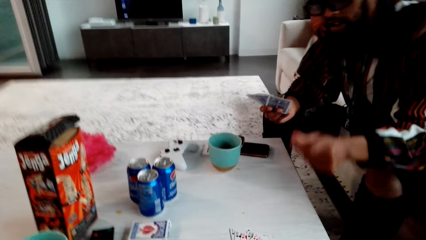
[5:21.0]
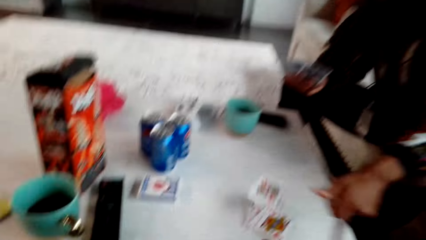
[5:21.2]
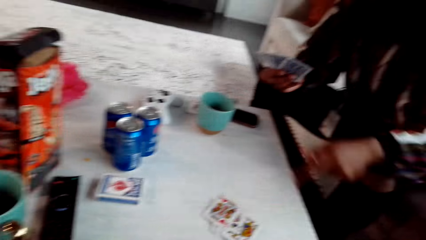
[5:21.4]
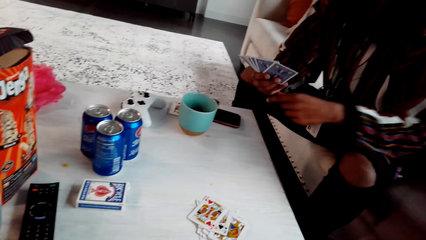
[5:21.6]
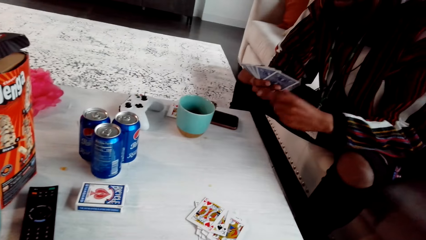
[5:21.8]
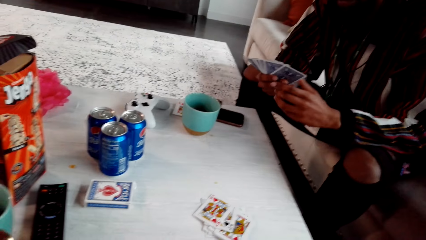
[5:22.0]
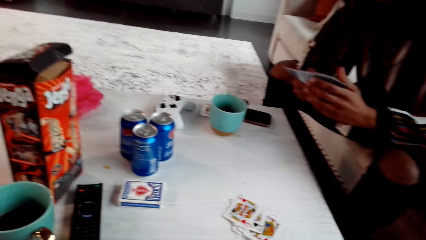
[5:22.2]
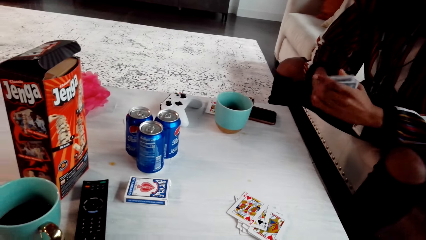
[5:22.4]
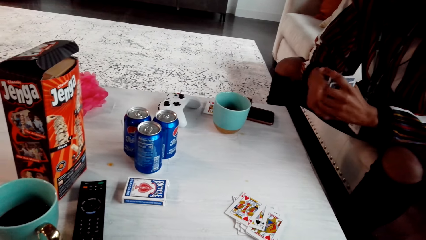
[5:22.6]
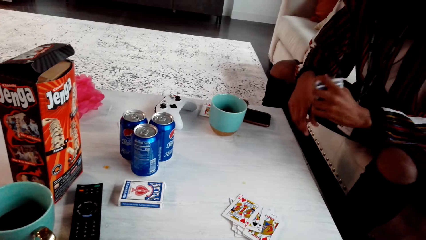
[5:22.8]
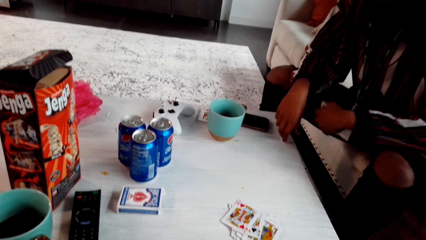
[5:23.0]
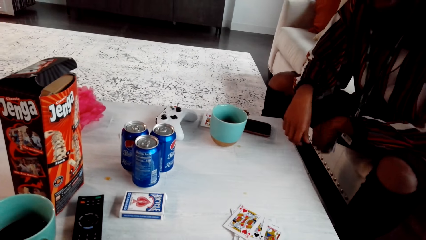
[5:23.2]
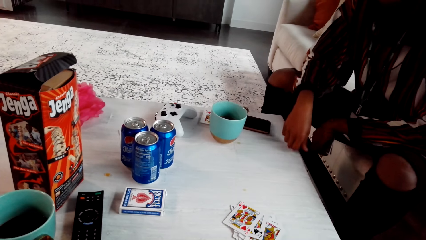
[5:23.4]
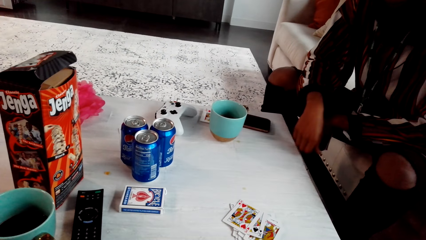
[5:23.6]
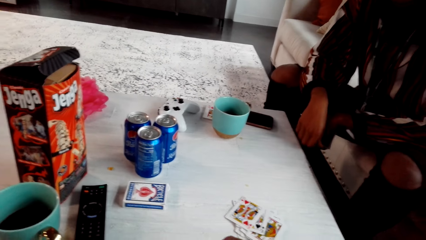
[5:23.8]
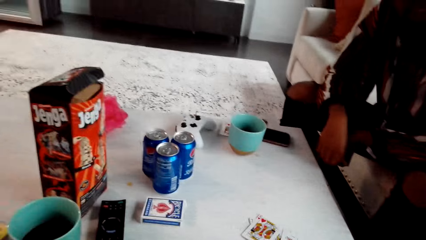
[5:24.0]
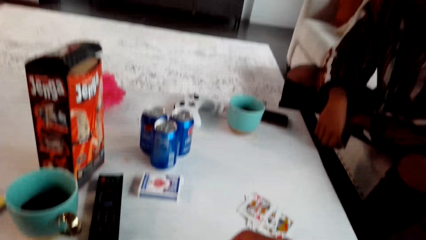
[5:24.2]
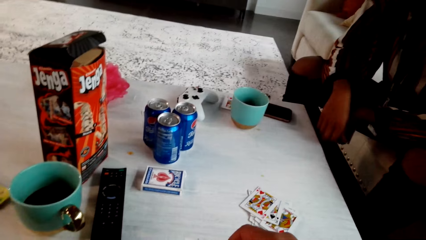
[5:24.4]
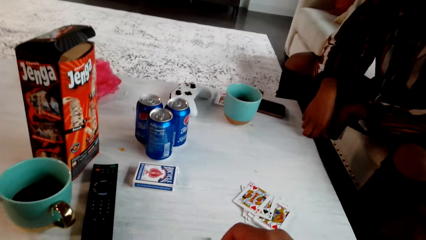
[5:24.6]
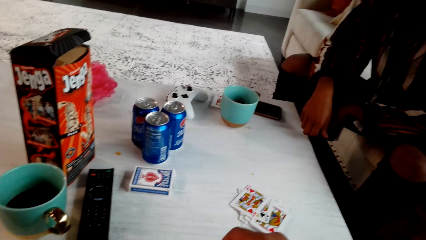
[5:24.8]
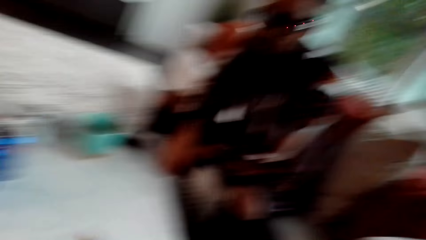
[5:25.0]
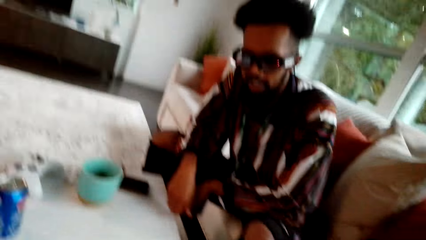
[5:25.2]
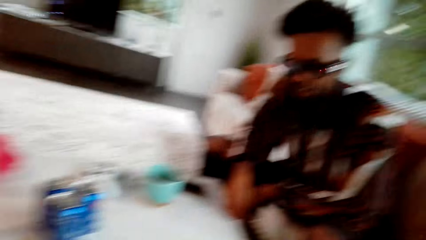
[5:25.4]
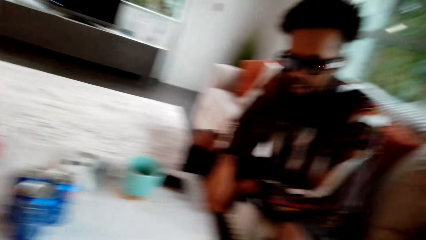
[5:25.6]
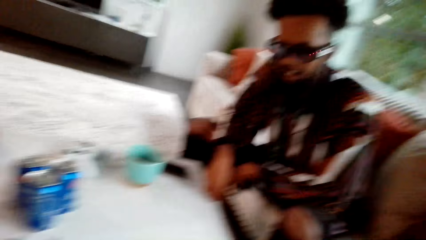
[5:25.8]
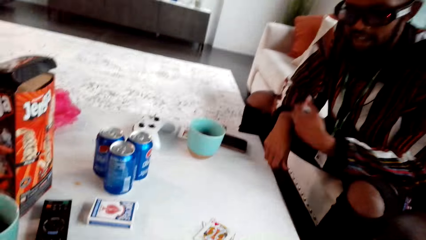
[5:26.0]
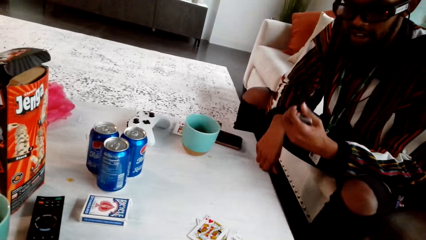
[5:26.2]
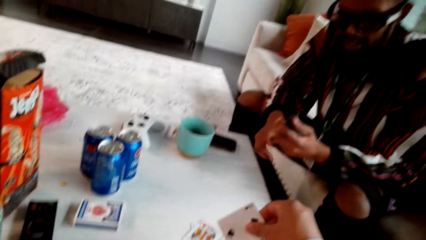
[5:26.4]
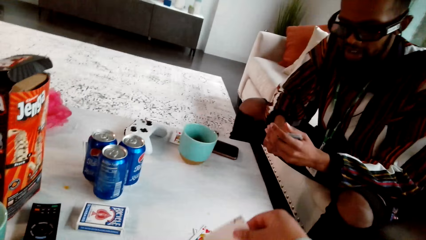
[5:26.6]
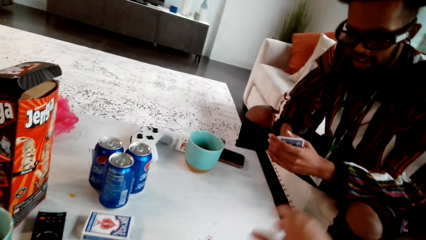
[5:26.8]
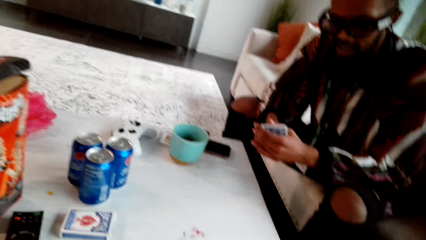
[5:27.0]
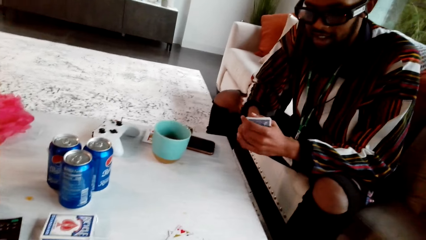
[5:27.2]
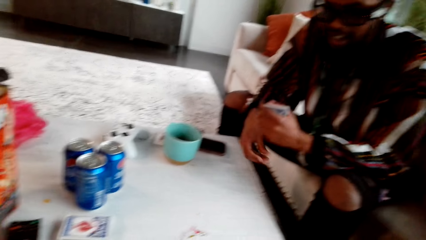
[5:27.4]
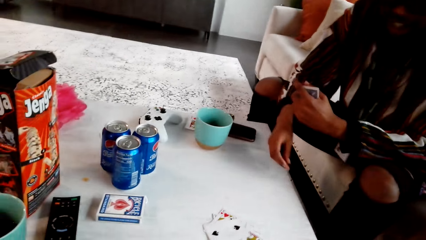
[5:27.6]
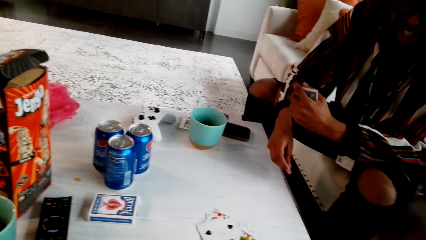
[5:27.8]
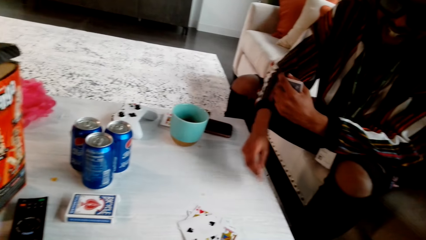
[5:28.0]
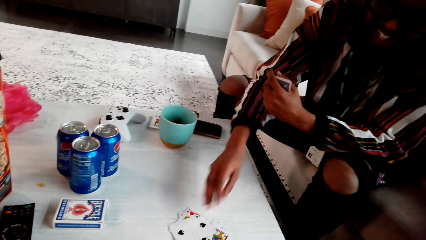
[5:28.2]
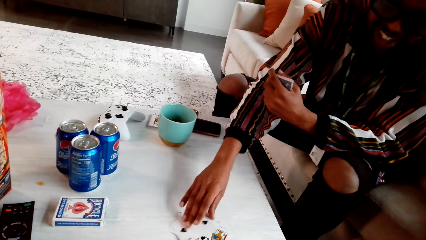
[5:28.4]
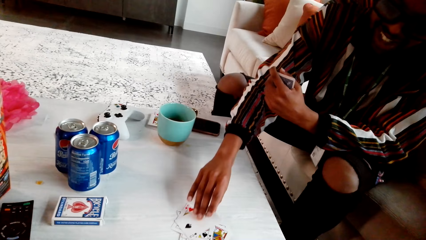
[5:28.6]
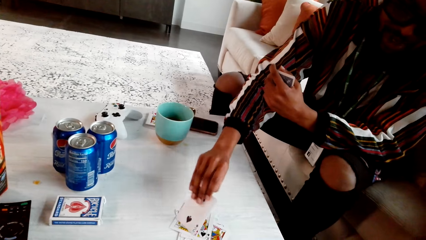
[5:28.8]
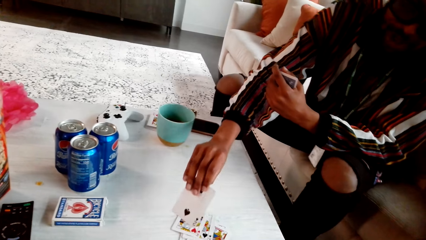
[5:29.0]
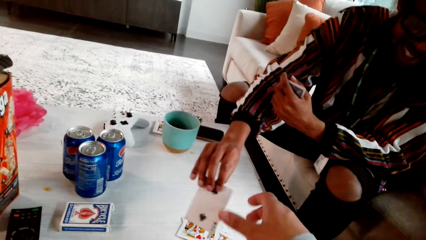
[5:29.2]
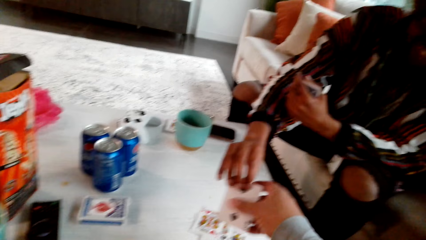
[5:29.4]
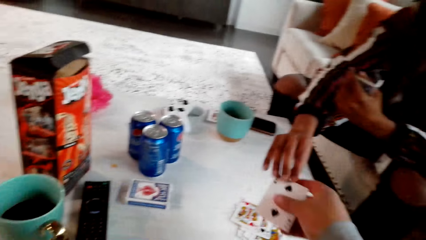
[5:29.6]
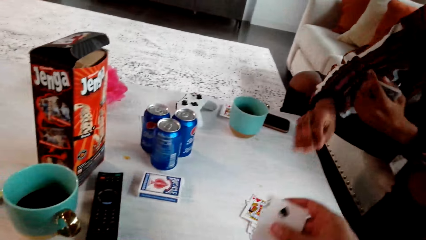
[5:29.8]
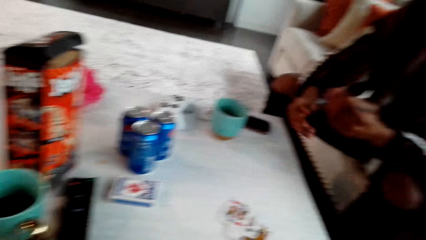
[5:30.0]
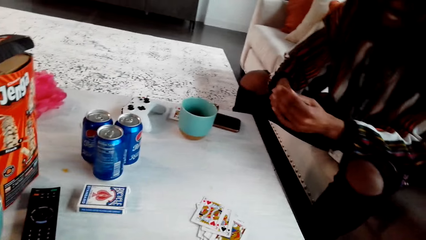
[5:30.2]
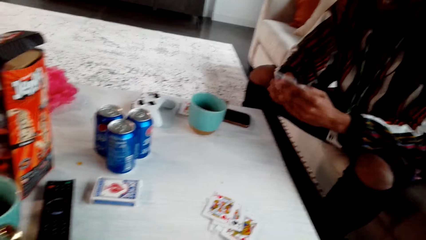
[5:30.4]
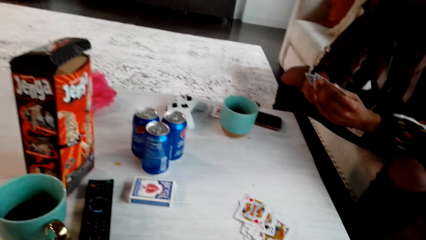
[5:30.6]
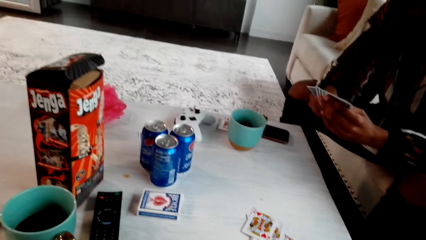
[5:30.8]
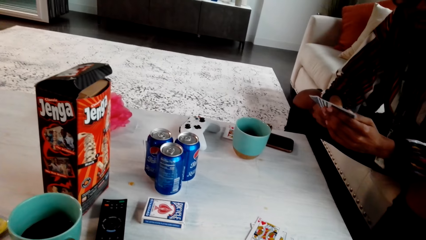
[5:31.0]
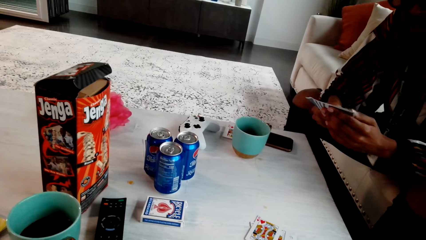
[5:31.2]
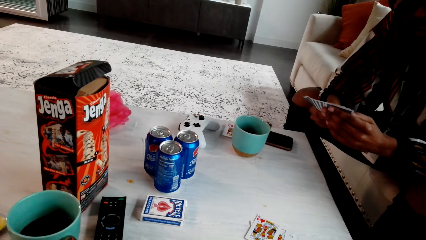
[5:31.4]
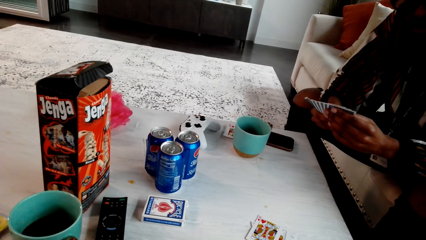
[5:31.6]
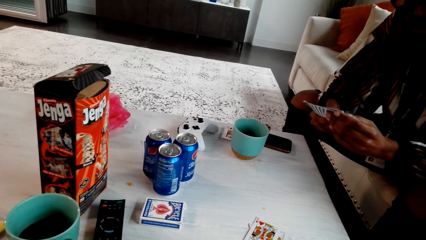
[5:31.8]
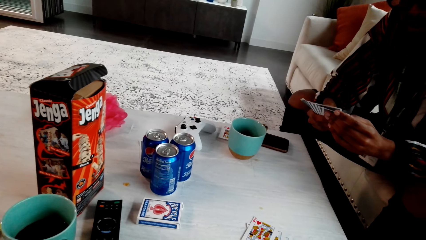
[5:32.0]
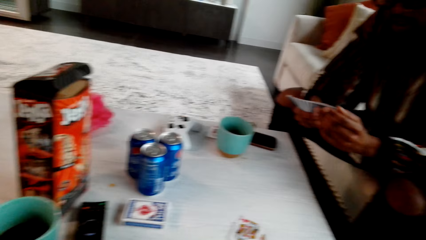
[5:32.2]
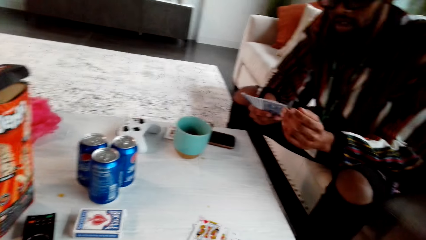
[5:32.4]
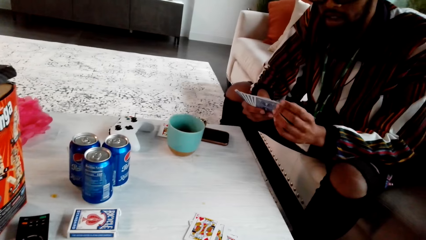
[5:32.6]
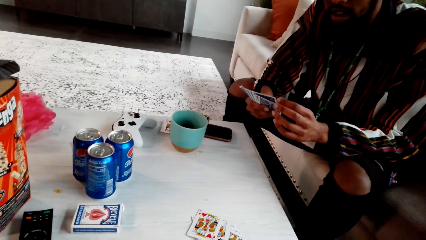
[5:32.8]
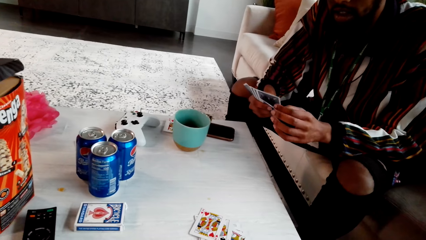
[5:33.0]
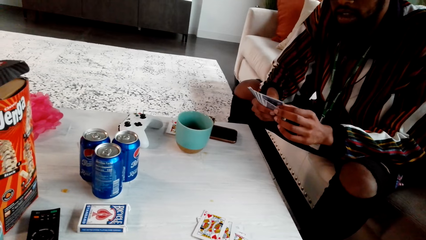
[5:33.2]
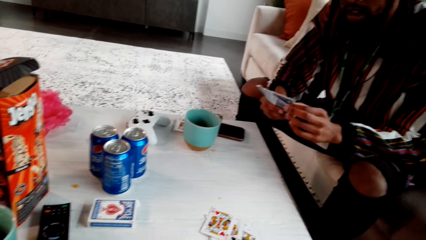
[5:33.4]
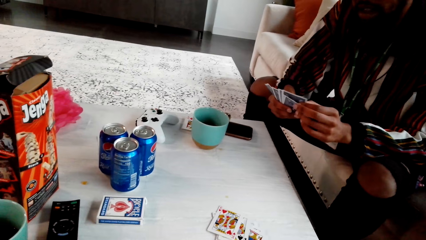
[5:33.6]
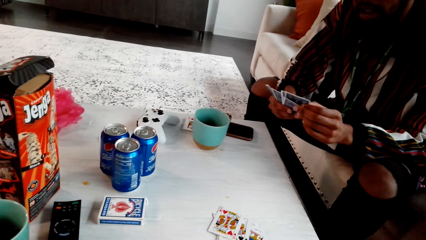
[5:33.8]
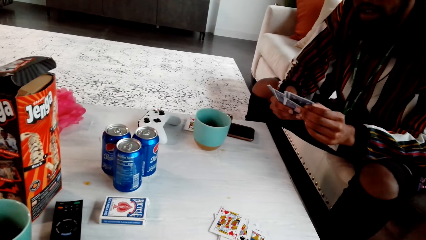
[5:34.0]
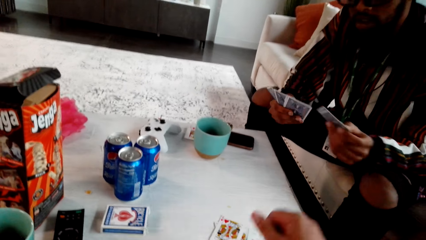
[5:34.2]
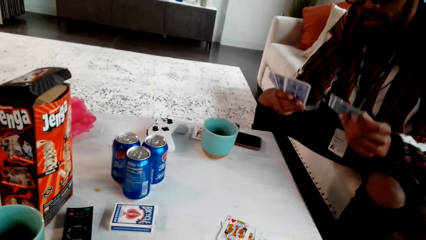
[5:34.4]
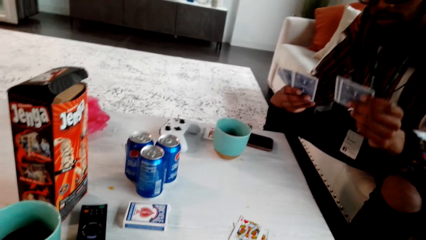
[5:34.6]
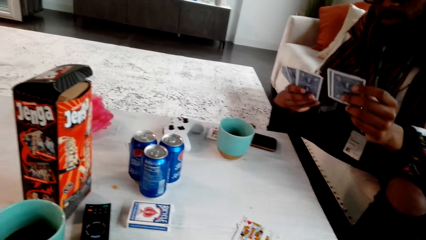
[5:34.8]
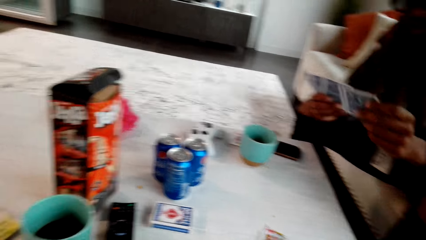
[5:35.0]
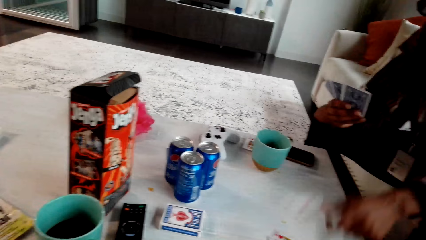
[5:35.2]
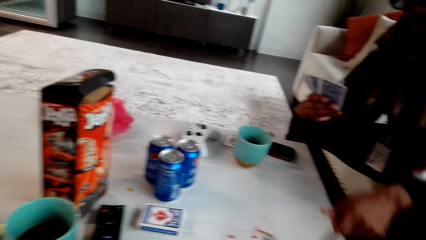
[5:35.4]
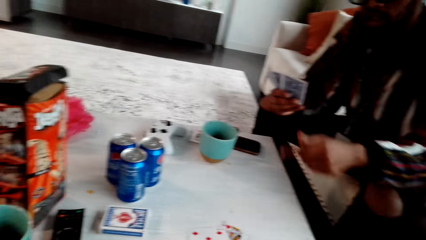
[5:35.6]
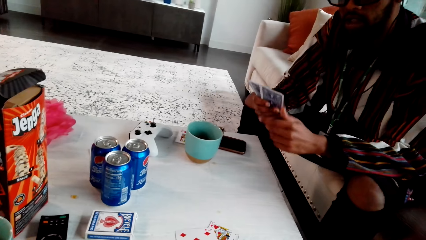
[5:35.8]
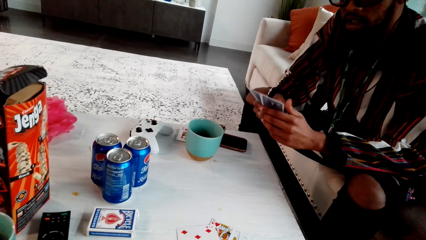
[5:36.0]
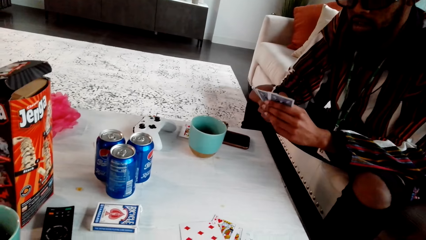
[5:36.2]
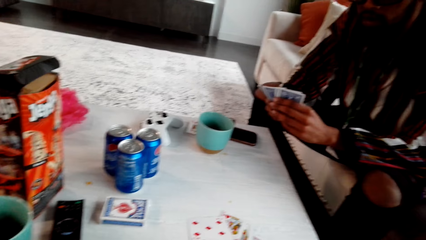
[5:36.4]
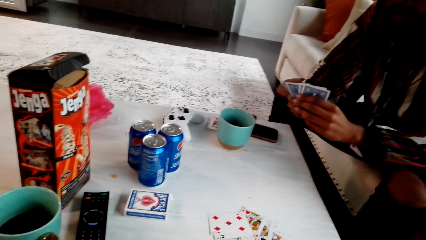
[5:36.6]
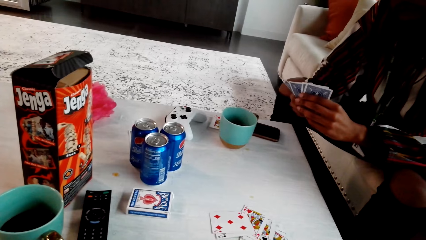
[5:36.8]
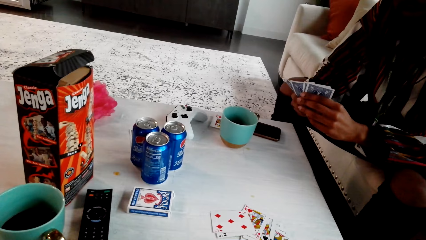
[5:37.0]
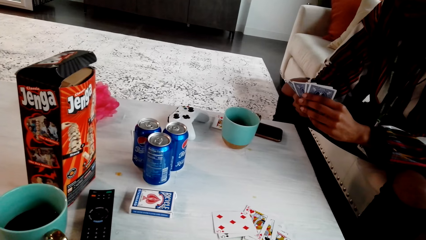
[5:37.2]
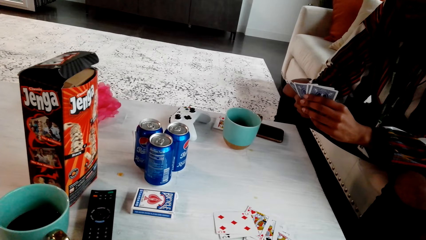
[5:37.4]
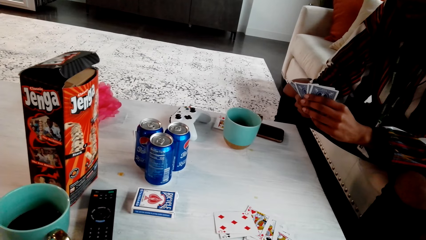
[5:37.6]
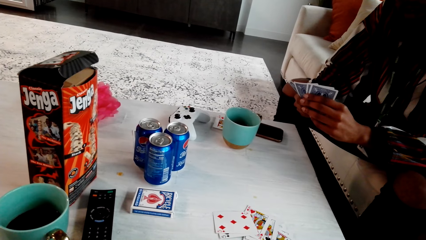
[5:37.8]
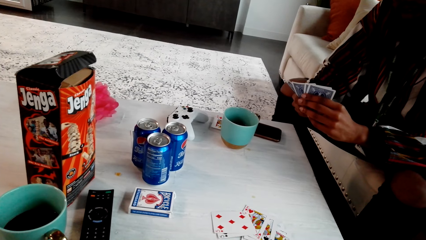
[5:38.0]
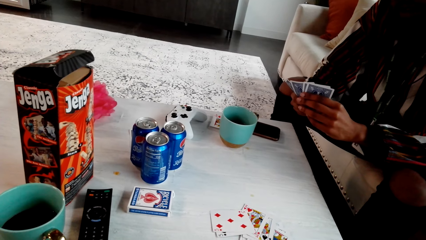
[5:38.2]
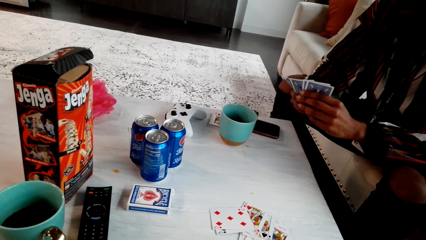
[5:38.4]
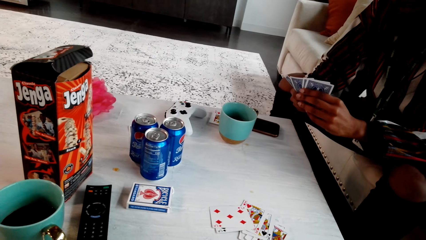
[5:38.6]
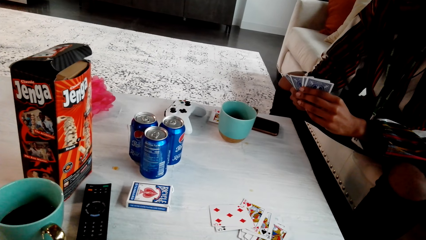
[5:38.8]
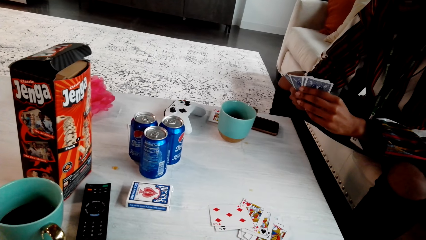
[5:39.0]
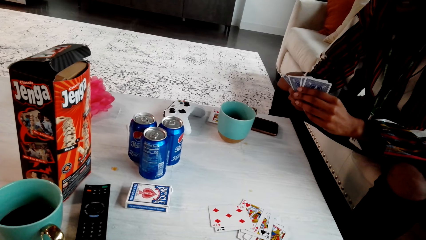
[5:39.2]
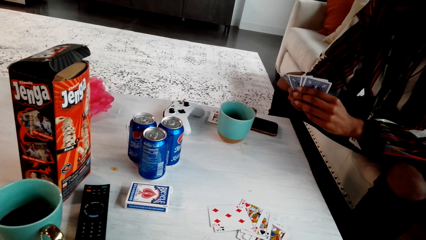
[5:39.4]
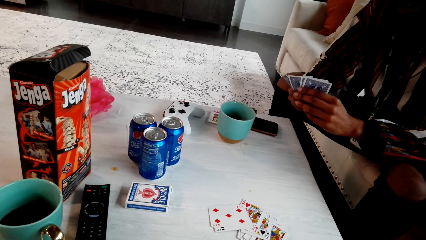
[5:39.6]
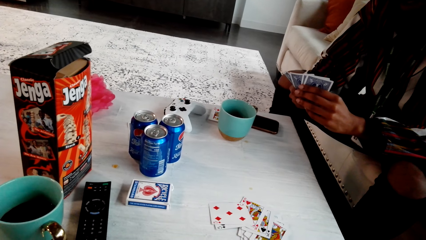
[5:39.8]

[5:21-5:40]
A man takes a card, speaks to the camera wearer and drops a playing card on the table. The camera wearer looks around. The man passes the playing cards to the left hand. He hits the table softly. He hits the table softly again. The camera wearer looks at the man. They drop a playing card on the table. The man picks a playing card on the table. The camera wearer takes the card from the man. The man gives the camera wearer a playing card. The man holds his playing cards with the right hand and spreads the playing cards. The man picks two playing cards and drops the playing cards on the table. The man holds his playing cards with the left hand. The camera wearer looks around the table.
